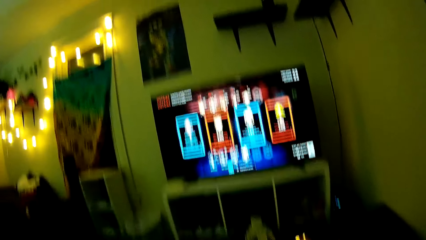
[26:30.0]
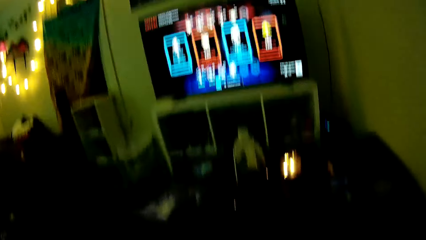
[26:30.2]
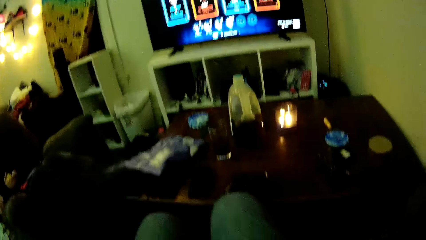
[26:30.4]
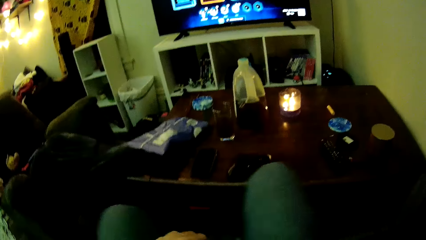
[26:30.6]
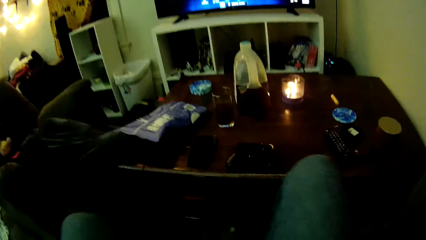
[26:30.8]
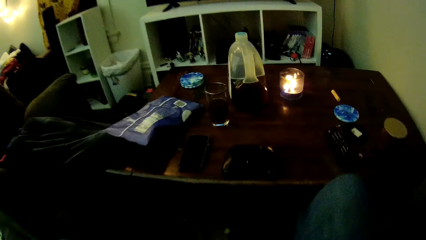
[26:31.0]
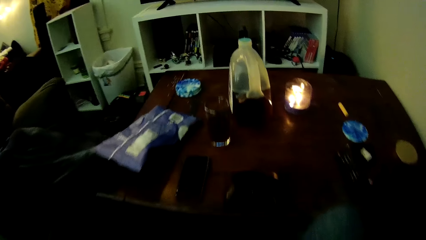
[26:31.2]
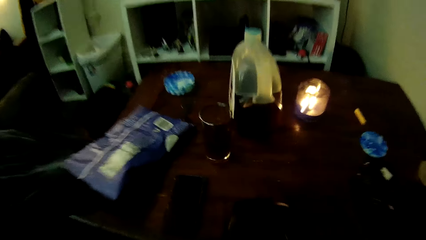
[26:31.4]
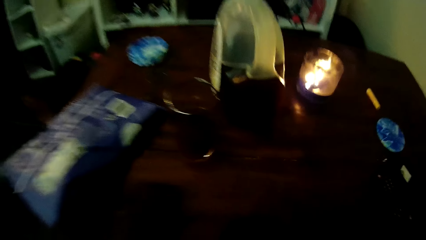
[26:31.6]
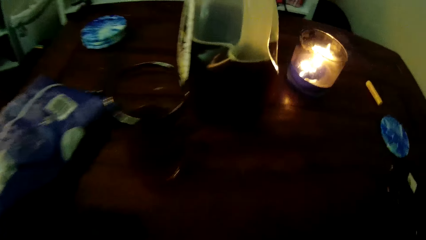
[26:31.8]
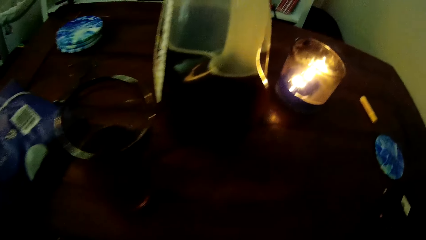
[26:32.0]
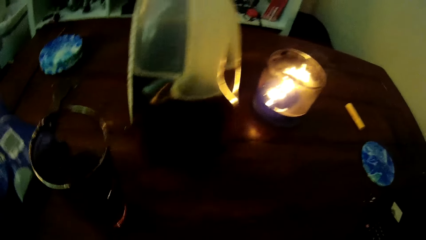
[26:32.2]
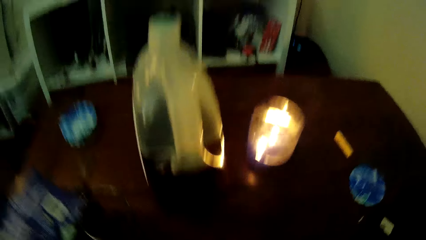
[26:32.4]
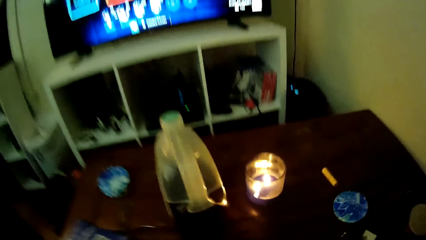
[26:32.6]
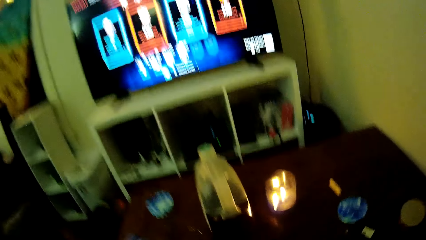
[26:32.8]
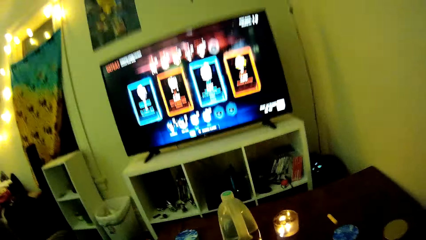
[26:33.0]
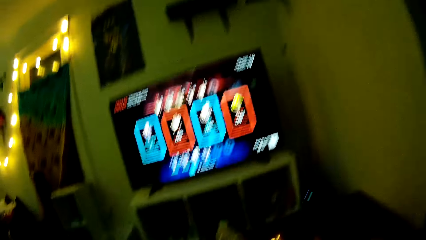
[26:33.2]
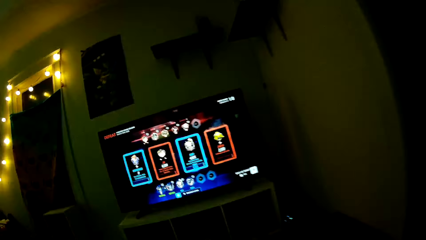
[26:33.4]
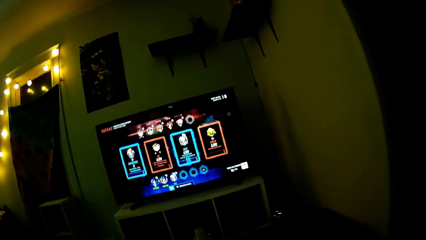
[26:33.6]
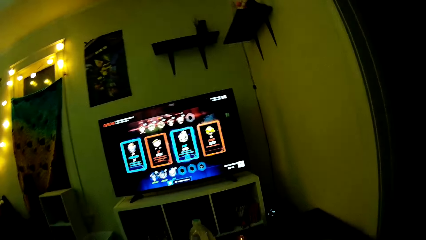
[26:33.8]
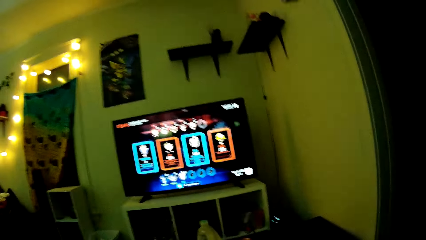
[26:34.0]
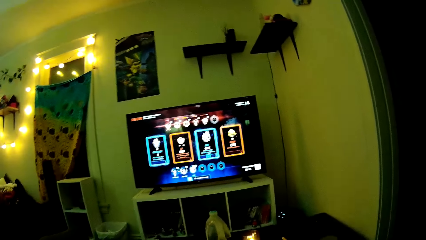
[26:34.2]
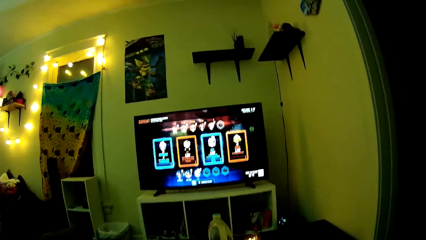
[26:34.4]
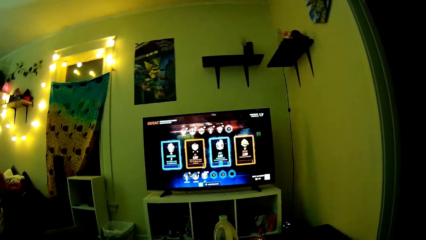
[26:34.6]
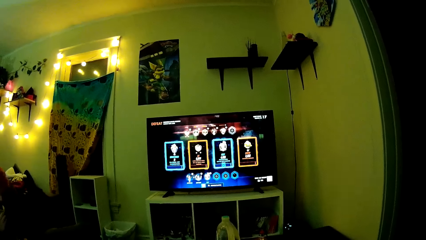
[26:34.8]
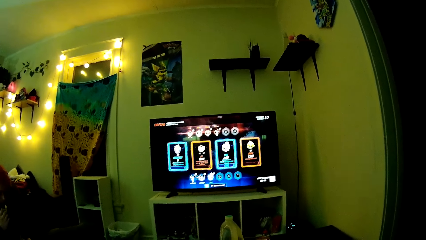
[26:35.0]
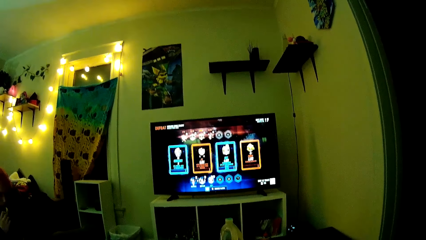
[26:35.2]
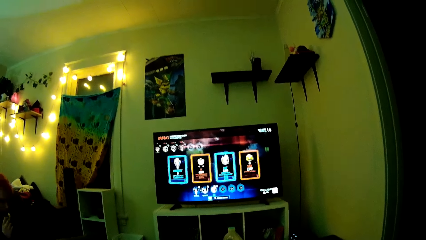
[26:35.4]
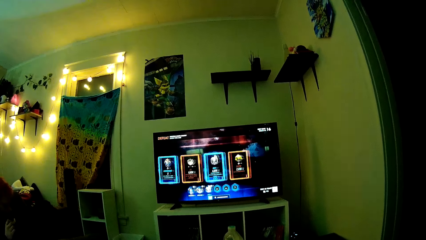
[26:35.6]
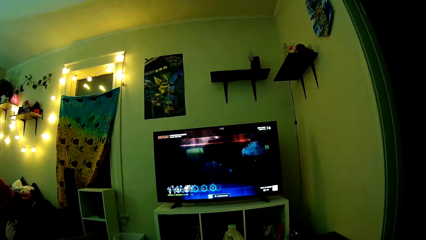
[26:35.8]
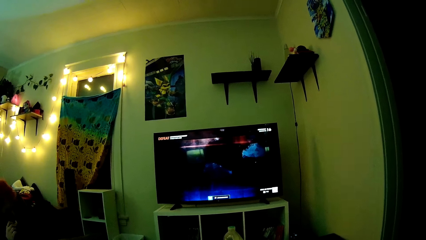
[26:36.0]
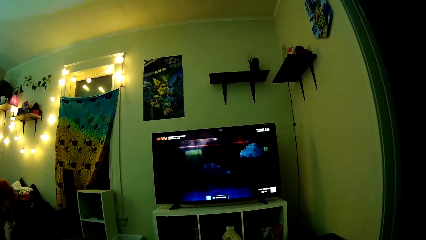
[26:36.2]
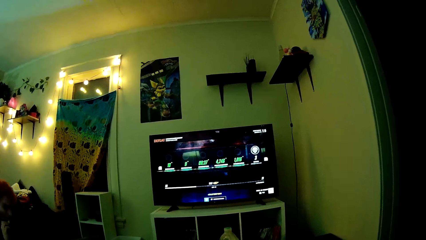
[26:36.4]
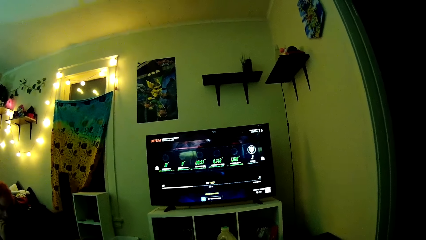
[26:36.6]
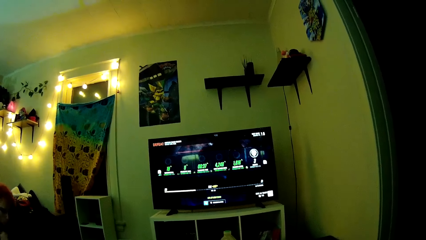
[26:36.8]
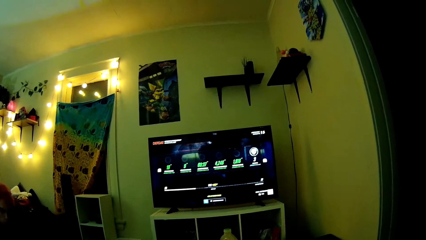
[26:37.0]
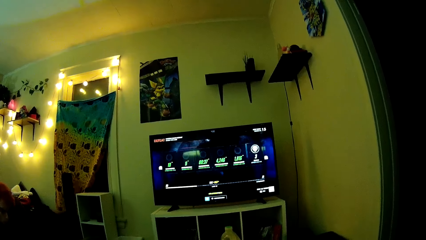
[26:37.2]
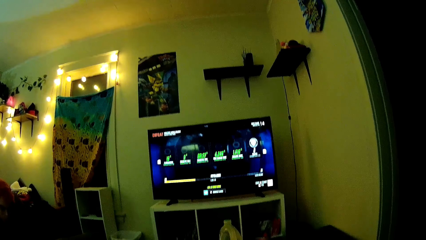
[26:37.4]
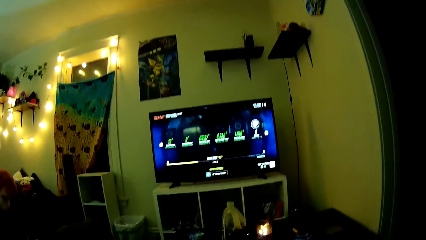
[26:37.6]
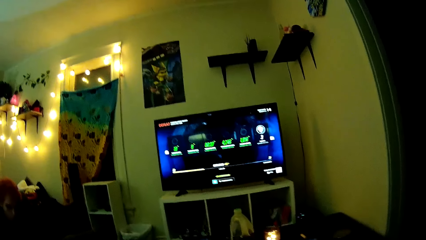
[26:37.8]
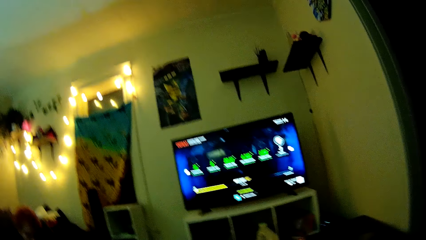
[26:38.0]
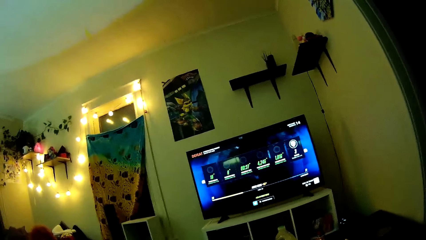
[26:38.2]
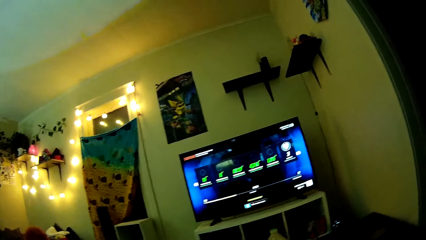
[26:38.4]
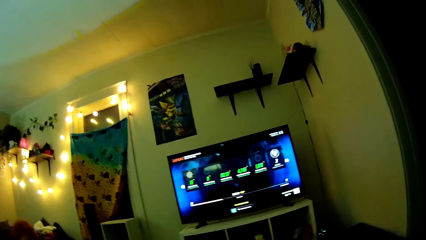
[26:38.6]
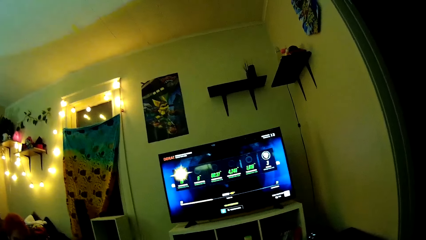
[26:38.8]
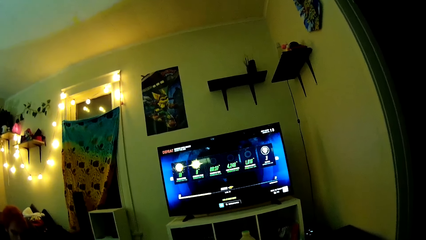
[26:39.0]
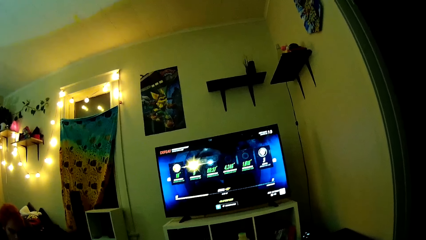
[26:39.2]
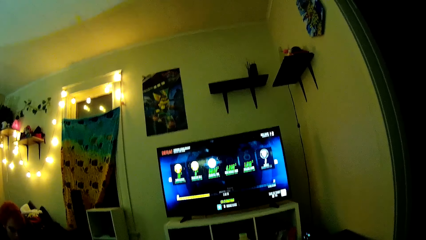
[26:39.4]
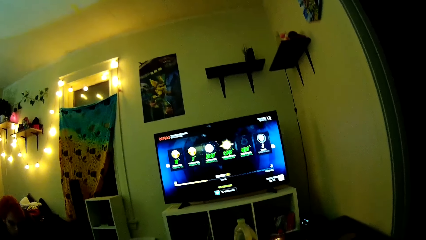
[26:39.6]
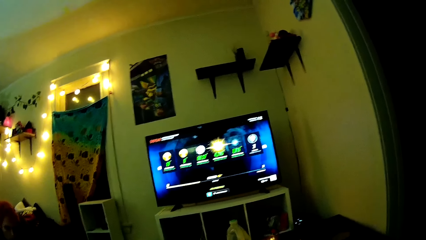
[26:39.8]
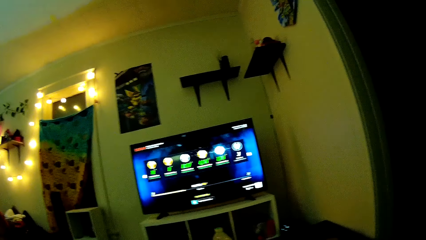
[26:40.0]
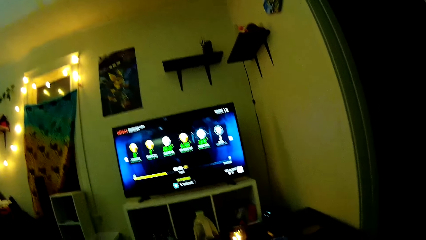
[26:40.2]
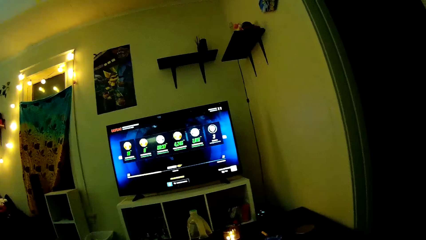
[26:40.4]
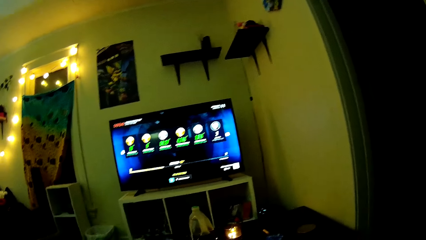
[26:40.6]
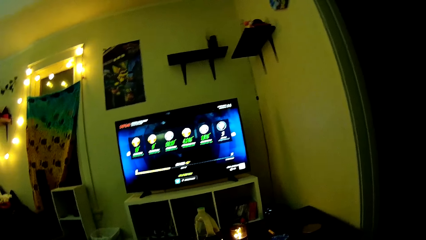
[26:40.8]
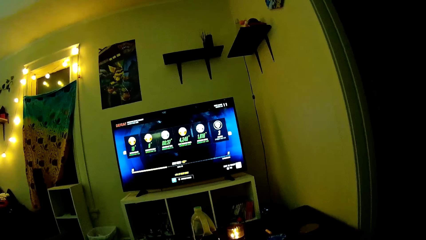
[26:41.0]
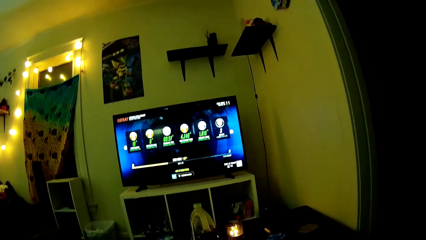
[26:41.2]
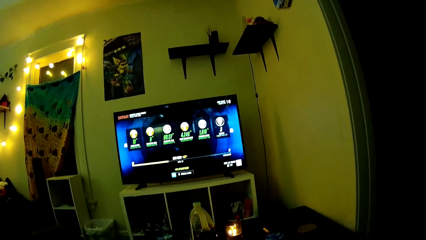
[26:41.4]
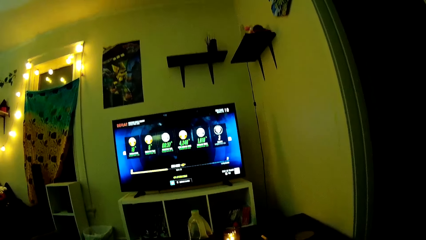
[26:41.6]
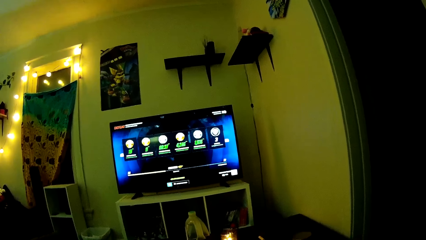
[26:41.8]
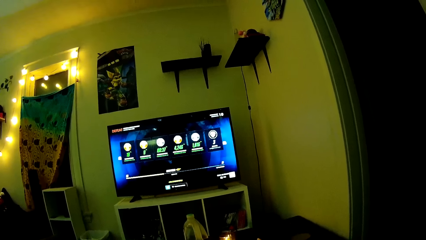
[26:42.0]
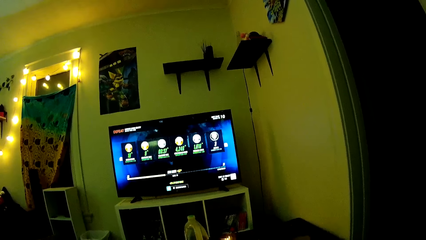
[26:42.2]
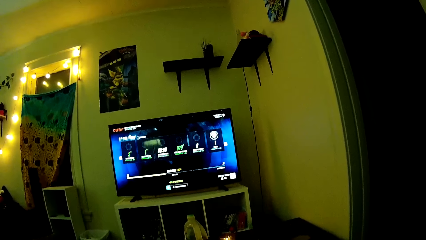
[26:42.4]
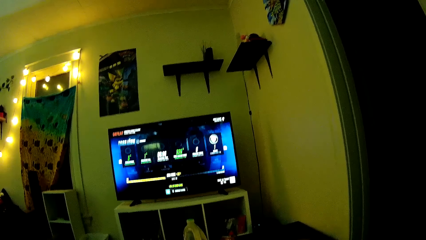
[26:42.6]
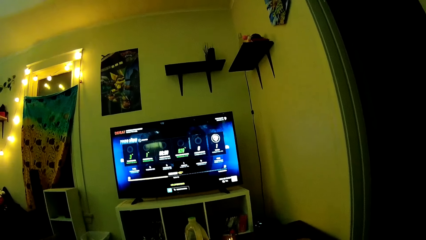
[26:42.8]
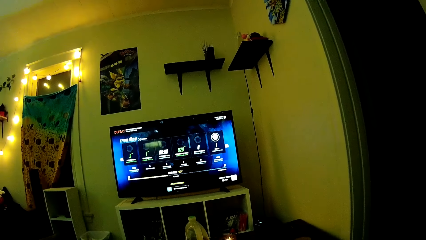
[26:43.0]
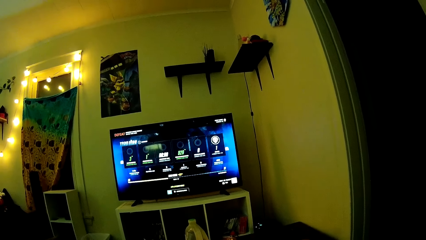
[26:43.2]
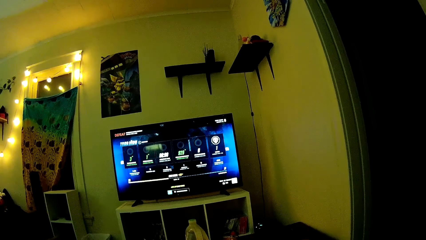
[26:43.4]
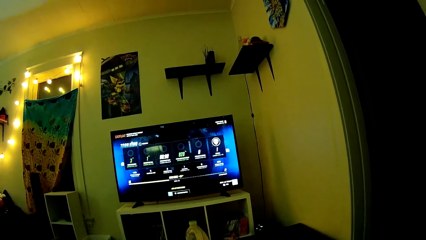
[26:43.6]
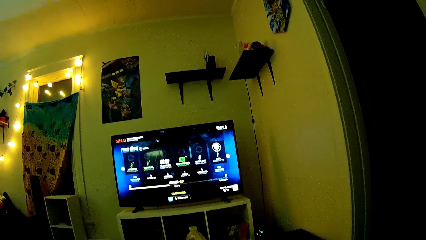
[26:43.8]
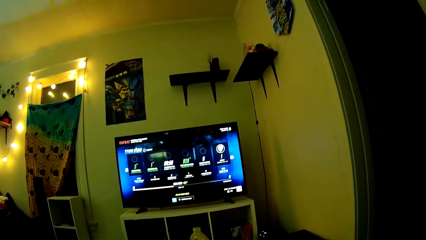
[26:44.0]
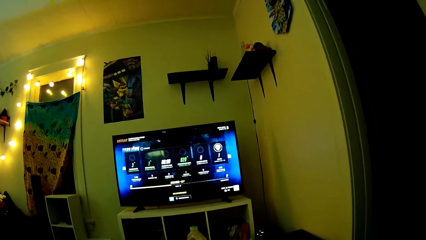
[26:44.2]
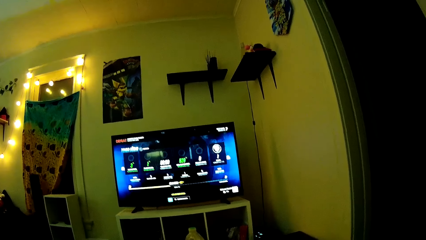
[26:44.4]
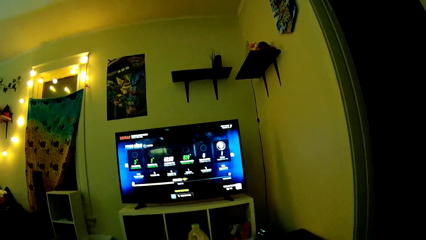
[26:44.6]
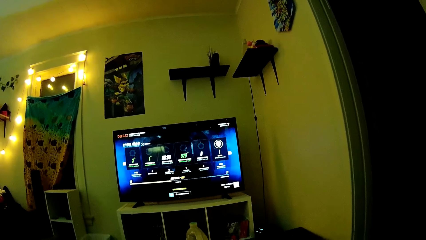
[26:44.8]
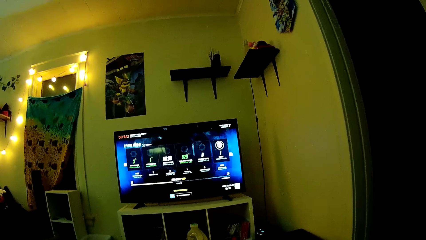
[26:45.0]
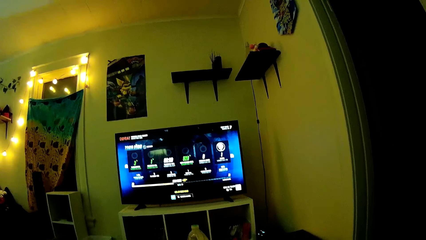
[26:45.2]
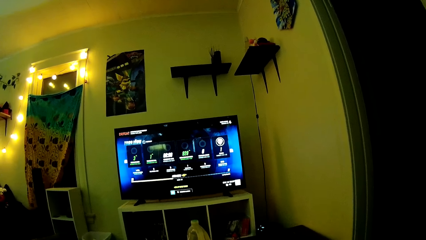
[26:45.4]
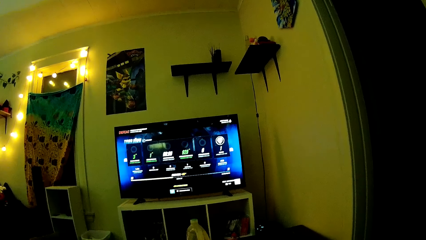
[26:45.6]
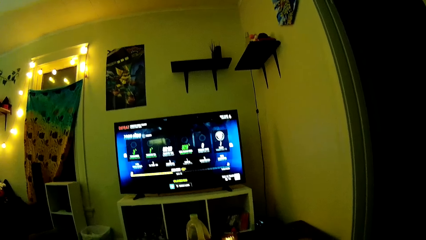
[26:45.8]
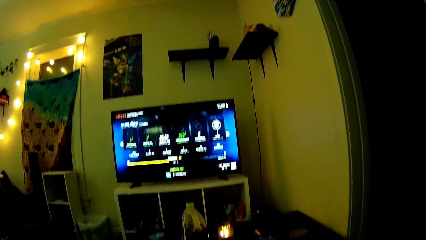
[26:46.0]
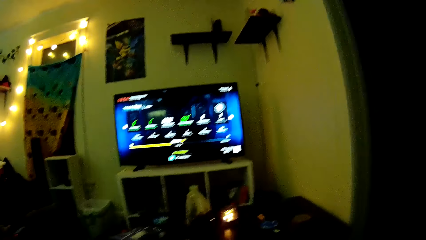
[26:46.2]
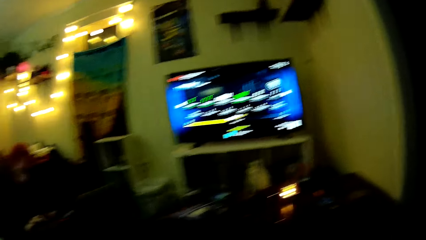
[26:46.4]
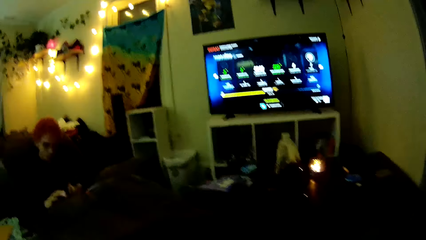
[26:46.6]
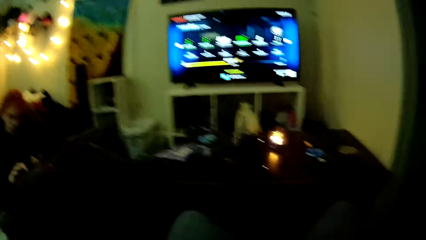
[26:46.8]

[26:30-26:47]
The camera wearer stands up on the sofa. They stare at the table. They play PlayStation TV. A man eats crisps. The camera wearer plays PlayStation TV.
